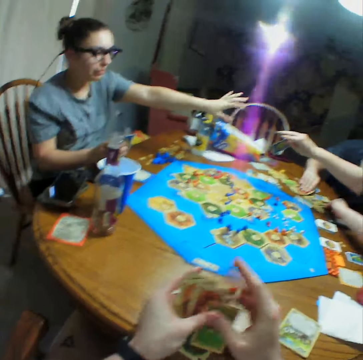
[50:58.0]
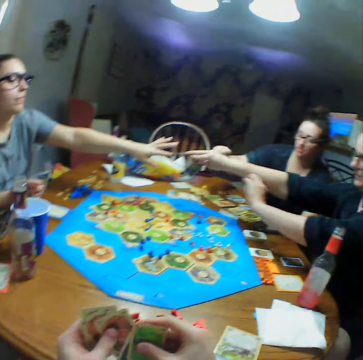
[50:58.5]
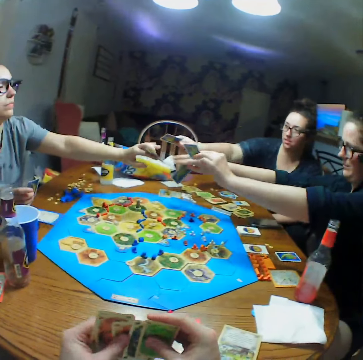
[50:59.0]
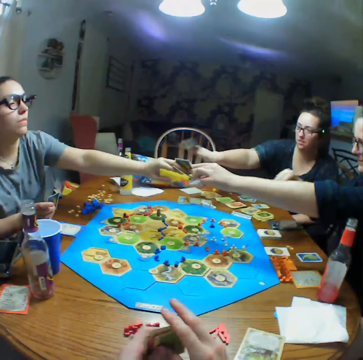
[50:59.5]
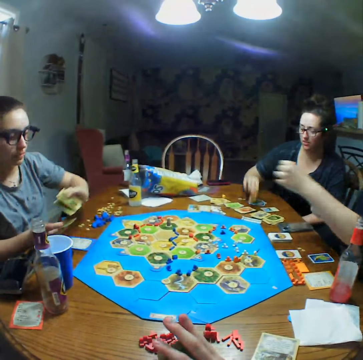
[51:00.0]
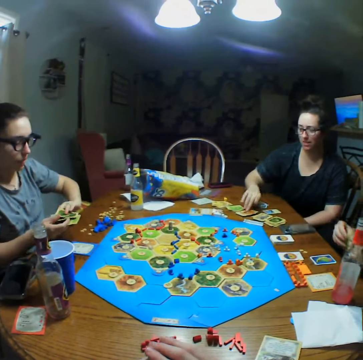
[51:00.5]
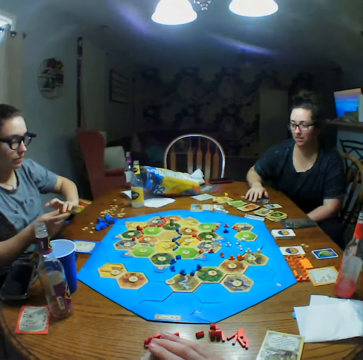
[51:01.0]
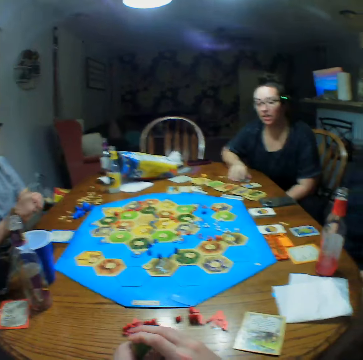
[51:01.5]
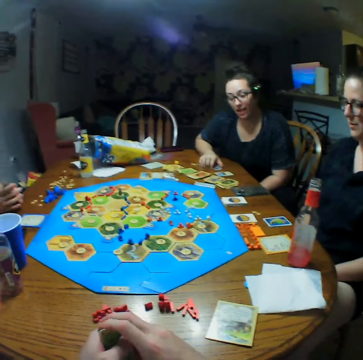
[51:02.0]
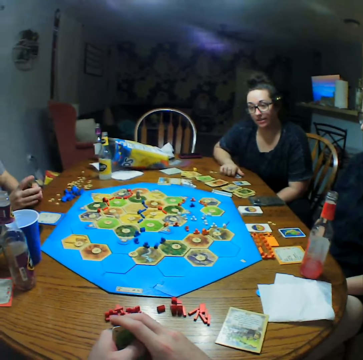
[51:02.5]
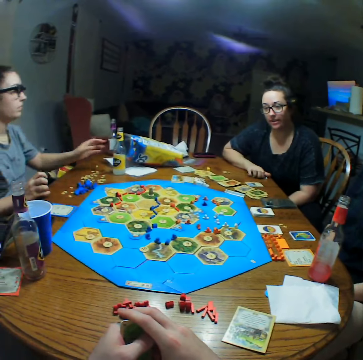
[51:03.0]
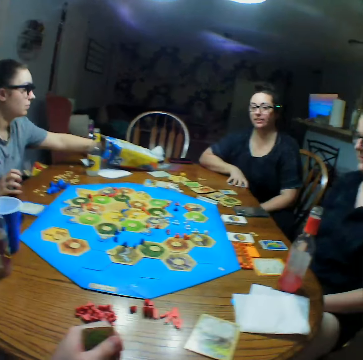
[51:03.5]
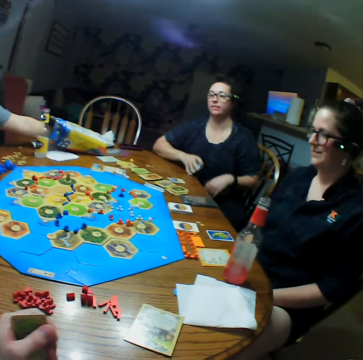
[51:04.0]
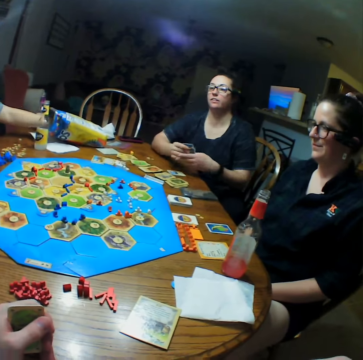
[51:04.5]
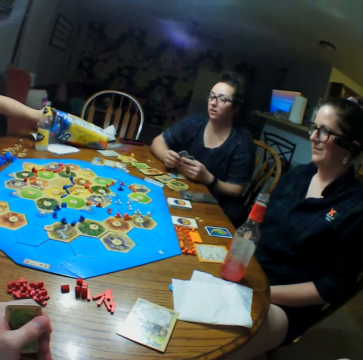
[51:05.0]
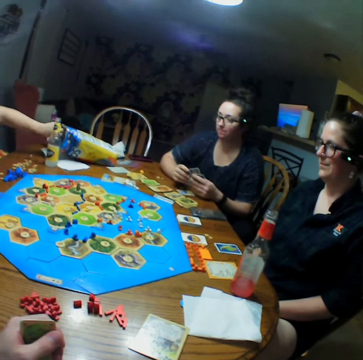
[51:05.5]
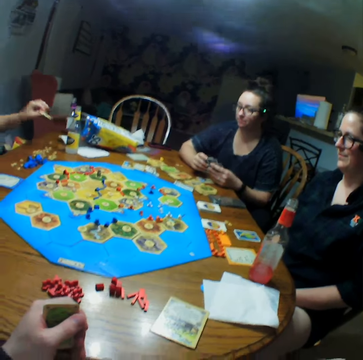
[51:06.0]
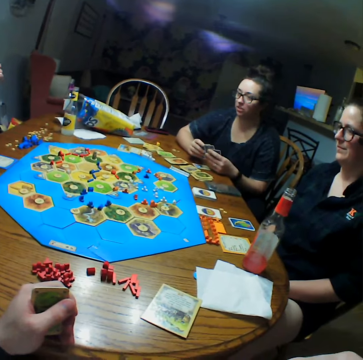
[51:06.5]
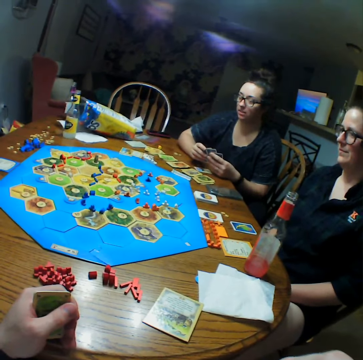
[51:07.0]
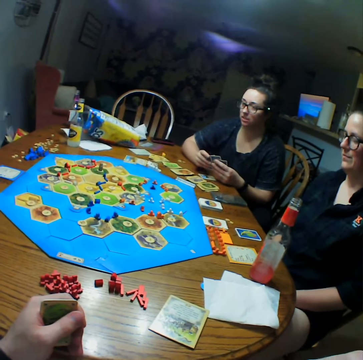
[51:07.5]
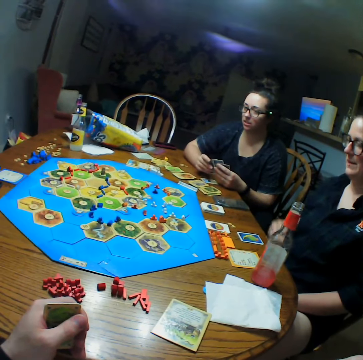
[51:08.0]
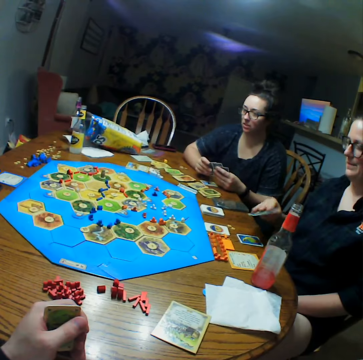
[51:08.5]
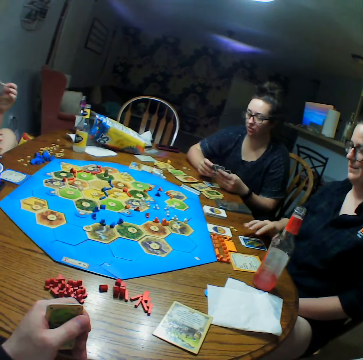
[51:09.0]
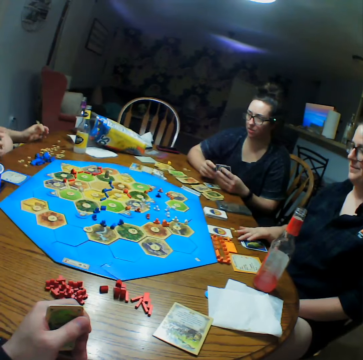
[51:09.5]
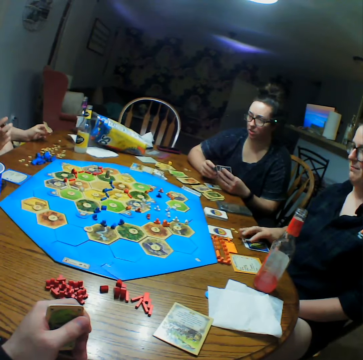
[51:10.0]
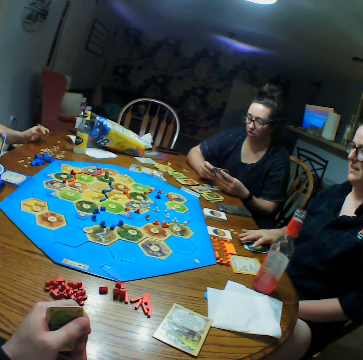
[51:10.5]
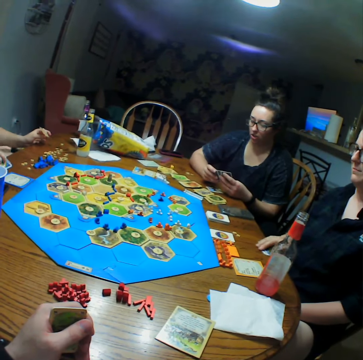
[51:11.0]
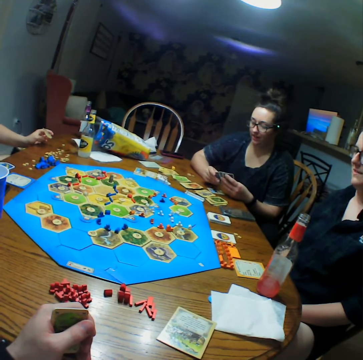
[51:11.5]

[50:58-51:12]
A woman picks up a card and gives the card to another woman. A third woman places a card on the table. The first woman places a card on the table.

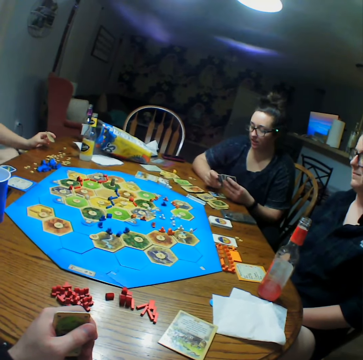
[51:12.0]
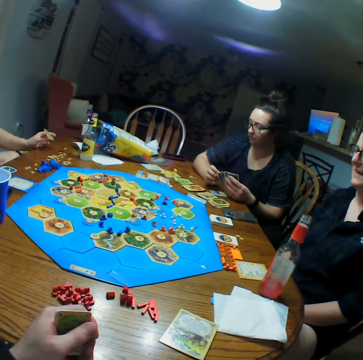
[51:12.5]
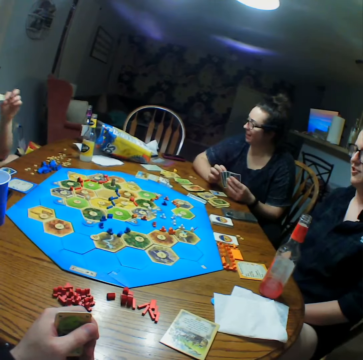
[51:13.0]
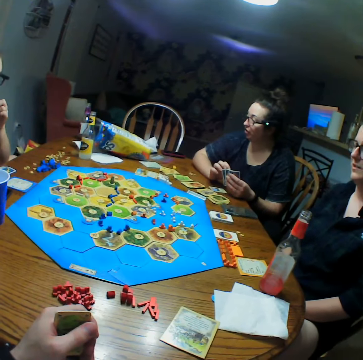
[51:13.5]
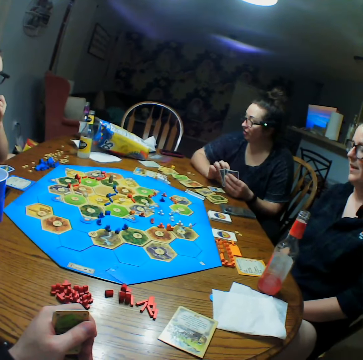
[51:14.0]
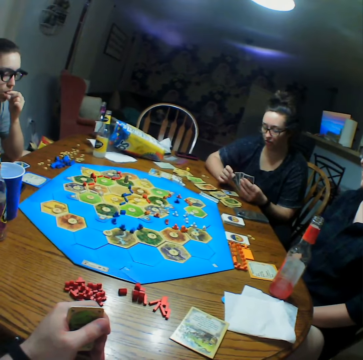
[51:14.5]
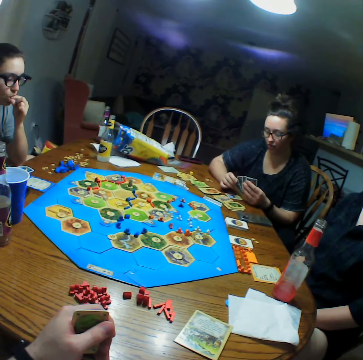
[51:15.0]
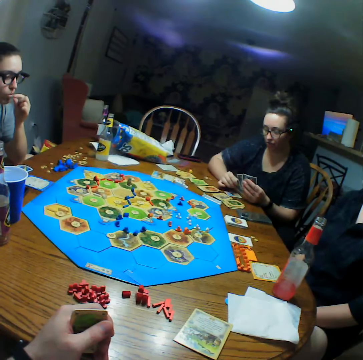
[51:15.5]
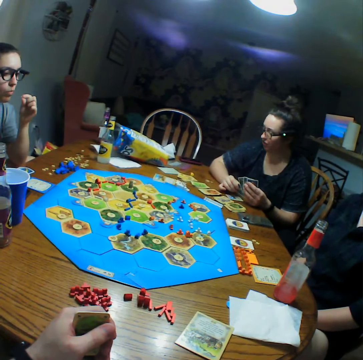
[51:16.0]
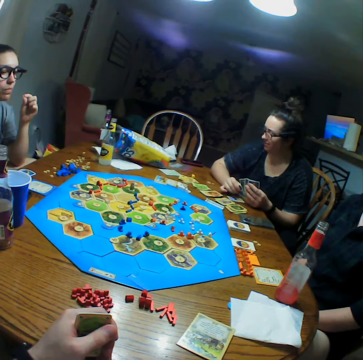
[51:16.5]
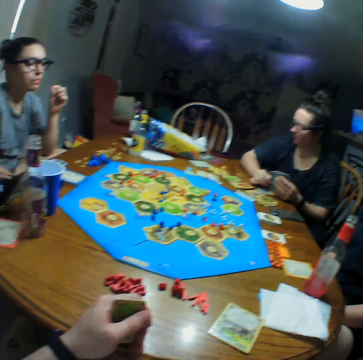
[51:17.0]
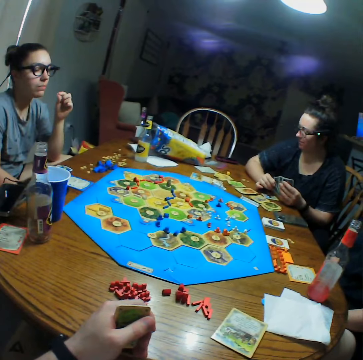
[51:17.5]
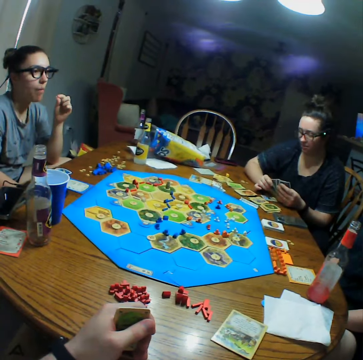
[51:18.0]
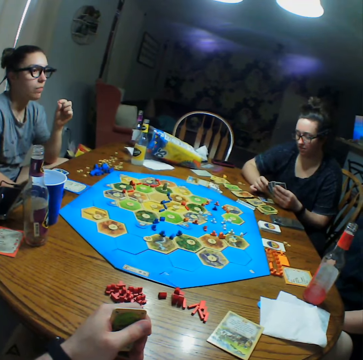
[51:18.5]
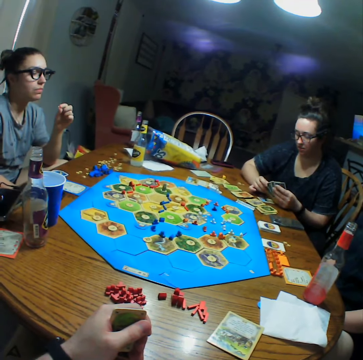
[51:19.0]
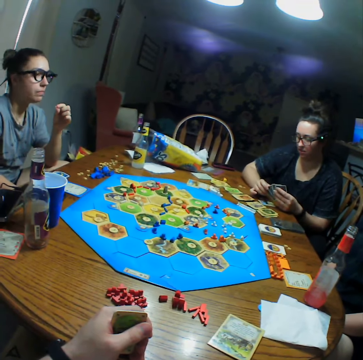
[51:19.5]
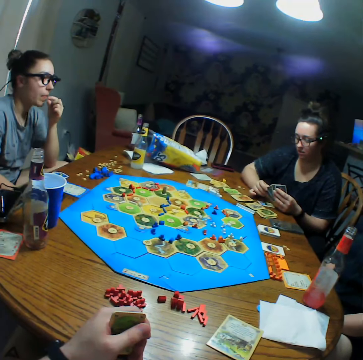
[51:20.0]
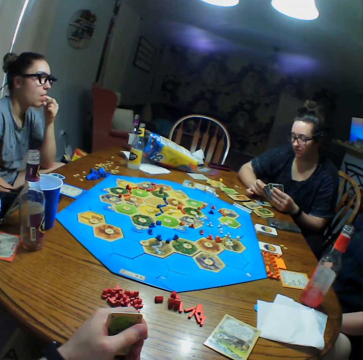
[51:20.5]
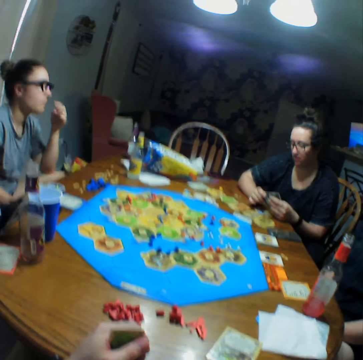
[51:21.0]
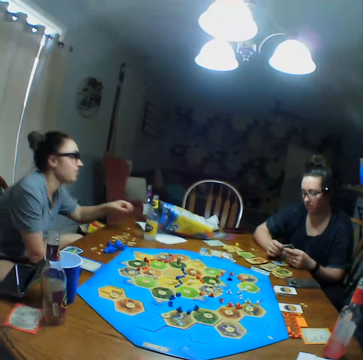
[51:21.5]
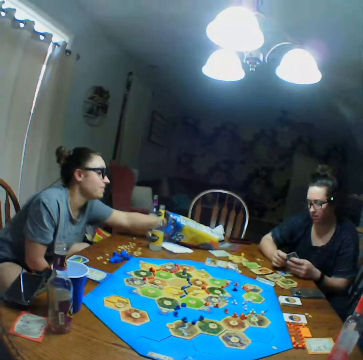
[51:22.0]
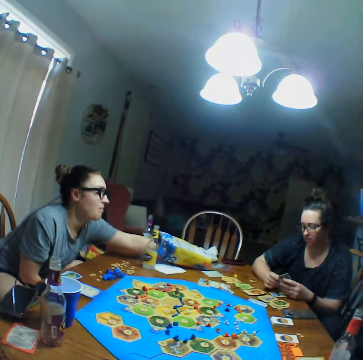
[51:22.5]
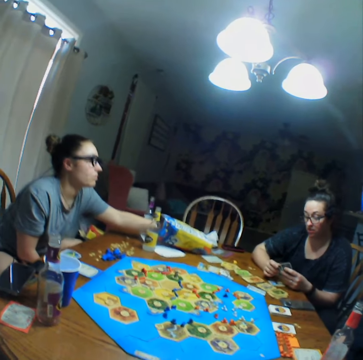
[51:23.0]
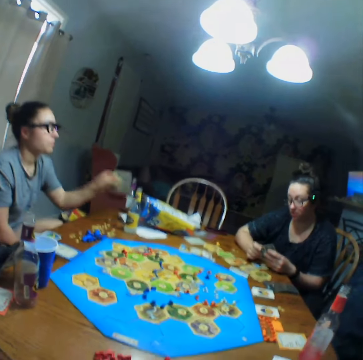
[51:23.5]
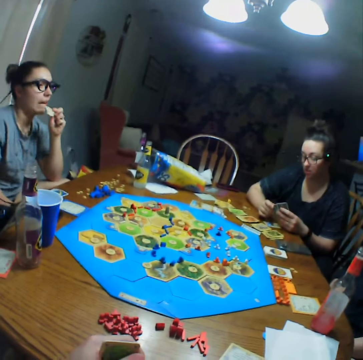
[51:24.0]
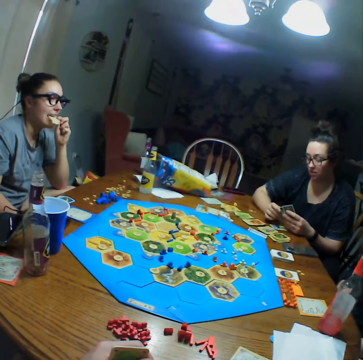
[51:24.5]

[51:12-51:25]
A woman picks a card.

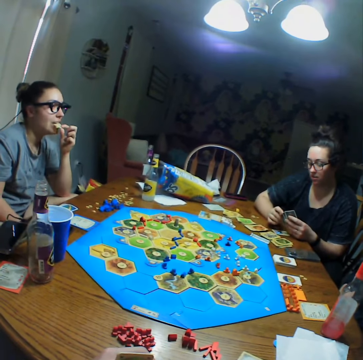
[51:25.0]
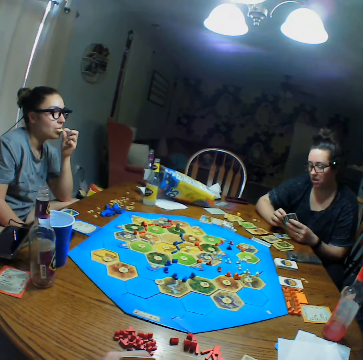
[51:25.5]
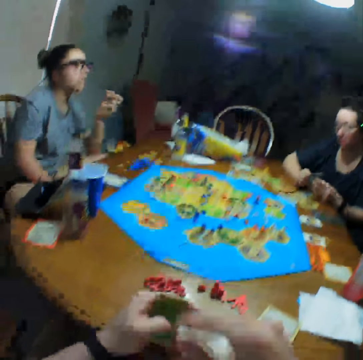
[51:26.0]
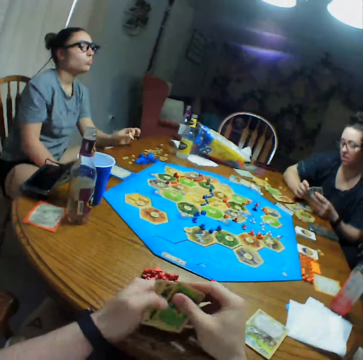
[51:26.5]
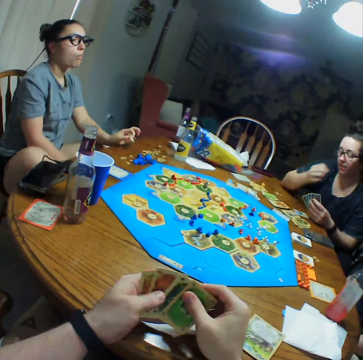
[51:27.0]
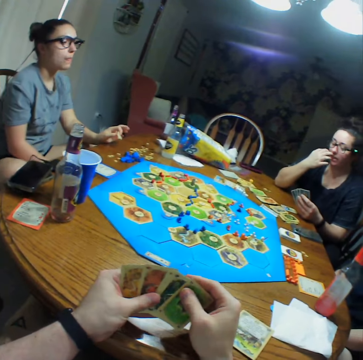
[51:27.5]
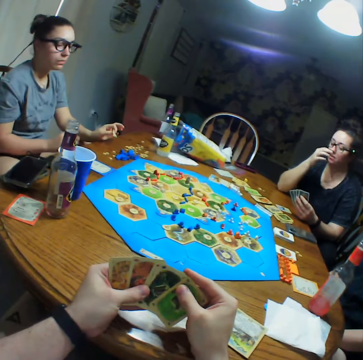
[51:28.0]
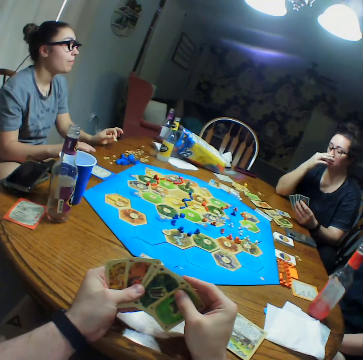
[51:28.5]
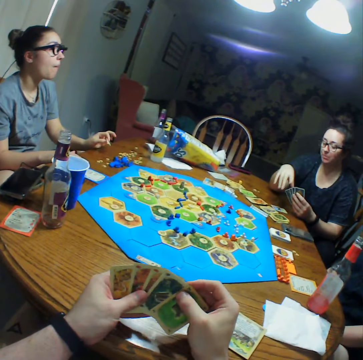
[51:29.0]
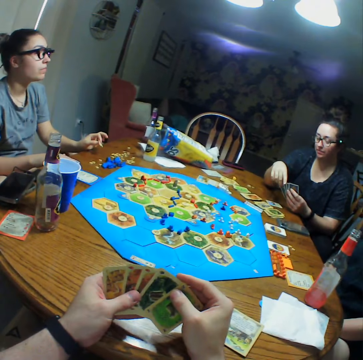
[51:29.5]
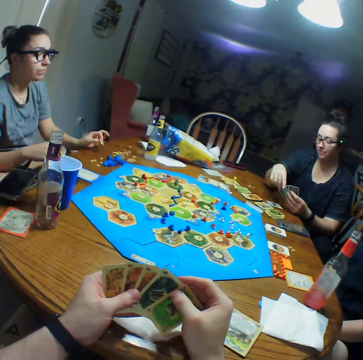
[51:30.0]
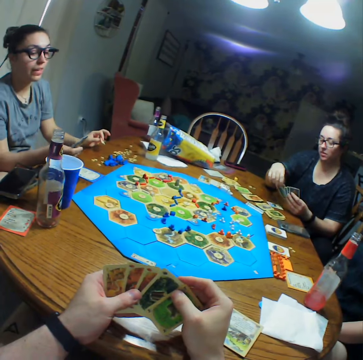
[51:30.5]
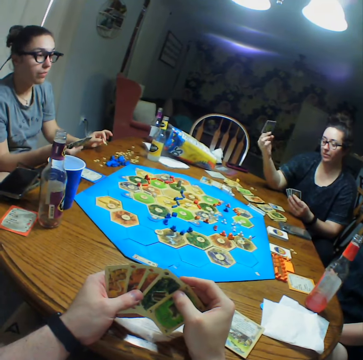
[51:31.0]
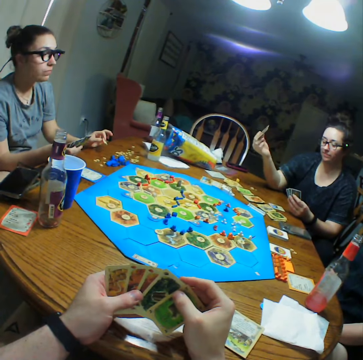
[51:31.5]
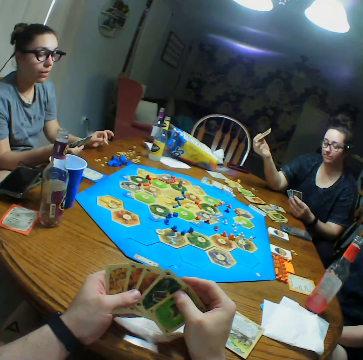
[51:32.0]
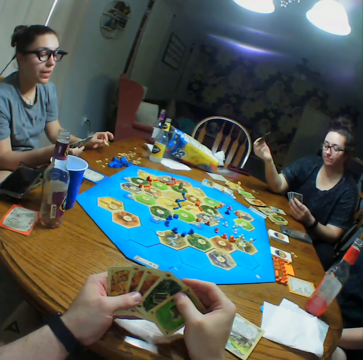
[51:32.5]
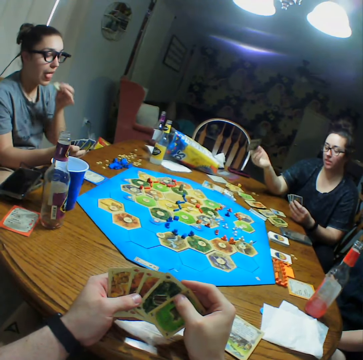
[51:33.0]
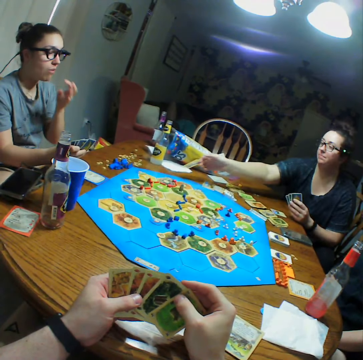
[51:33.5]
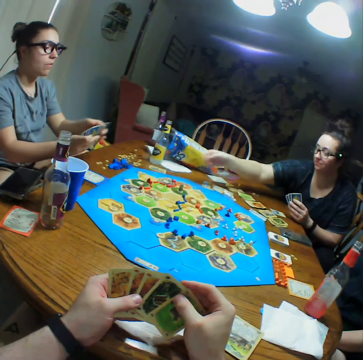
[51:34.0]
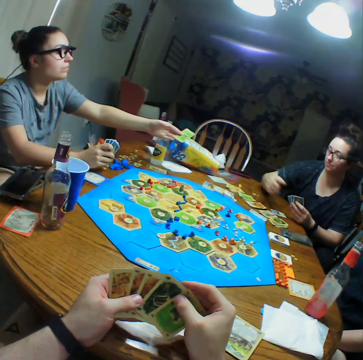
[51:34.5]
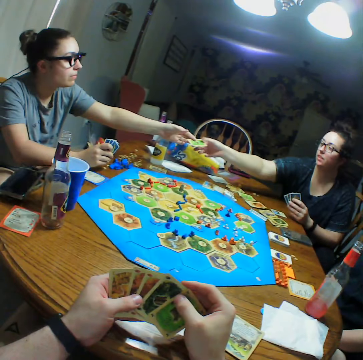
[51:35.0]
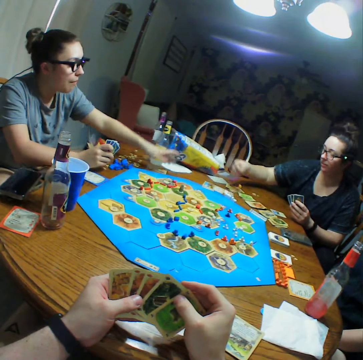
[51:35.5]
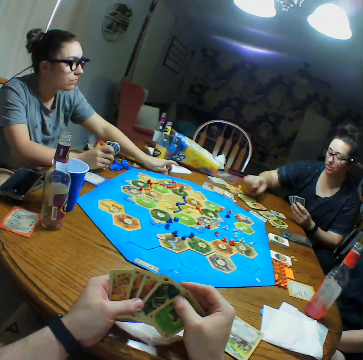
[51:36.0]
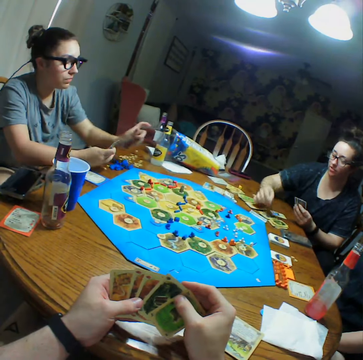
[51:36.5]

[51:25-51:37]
A woman shows another woman the card. The camera wearer looks at the cards in his hands. The first woman throws a card on the table. The other woman gives a card to the first woman.
